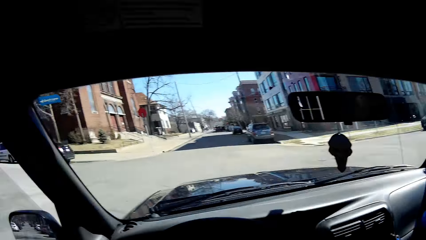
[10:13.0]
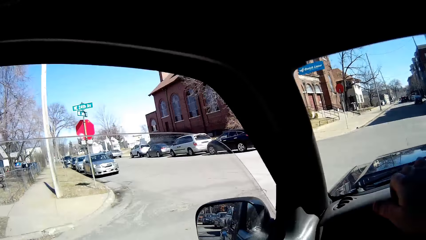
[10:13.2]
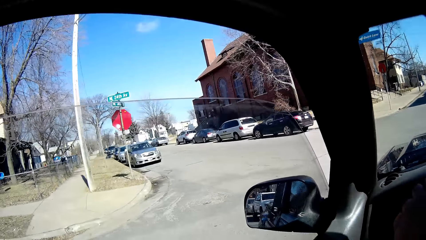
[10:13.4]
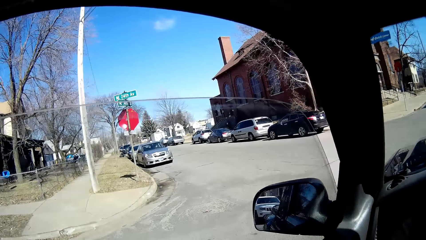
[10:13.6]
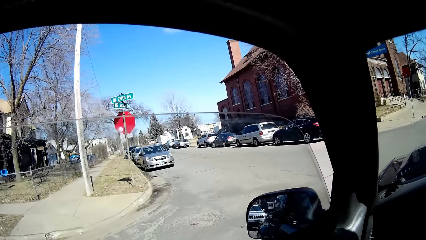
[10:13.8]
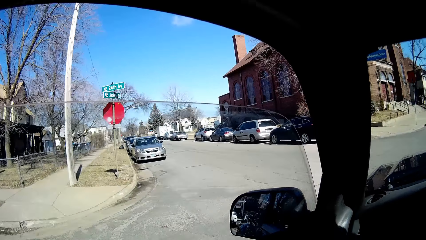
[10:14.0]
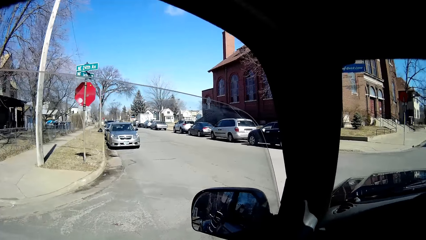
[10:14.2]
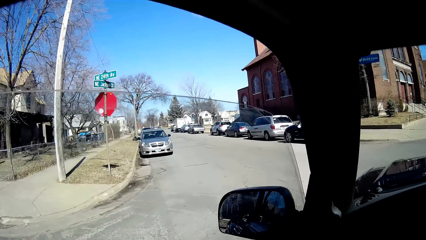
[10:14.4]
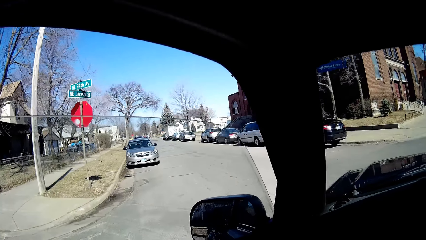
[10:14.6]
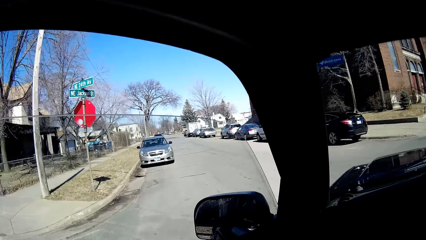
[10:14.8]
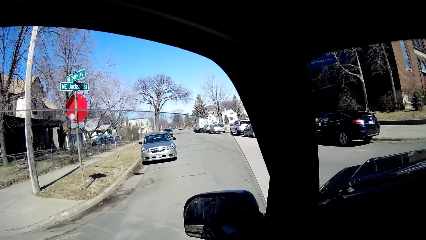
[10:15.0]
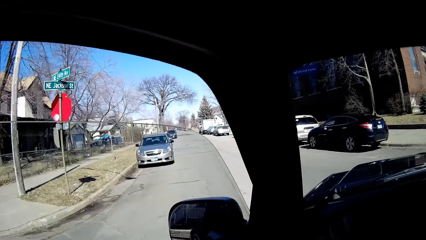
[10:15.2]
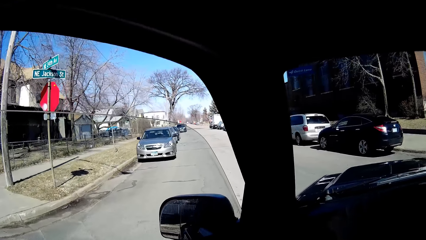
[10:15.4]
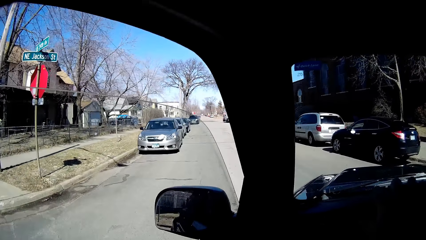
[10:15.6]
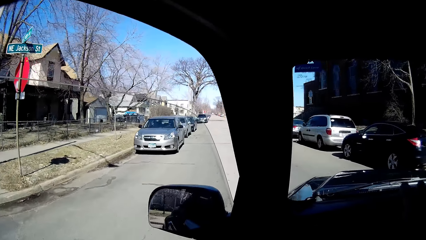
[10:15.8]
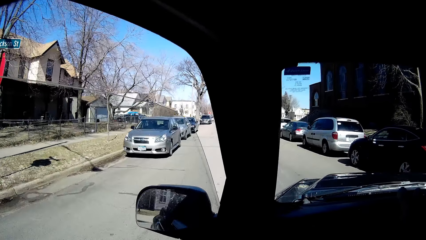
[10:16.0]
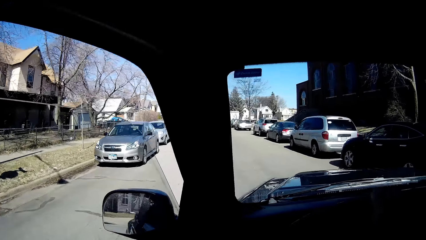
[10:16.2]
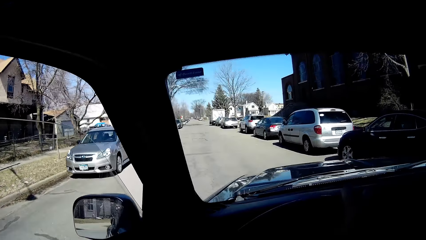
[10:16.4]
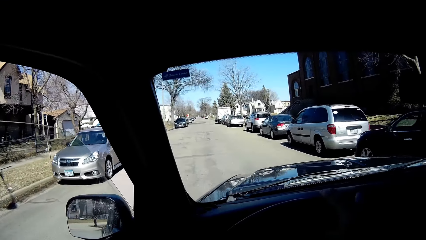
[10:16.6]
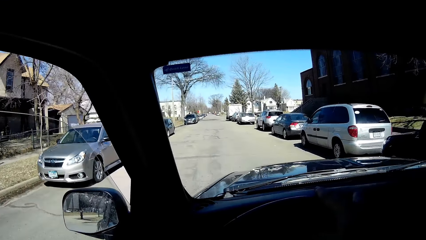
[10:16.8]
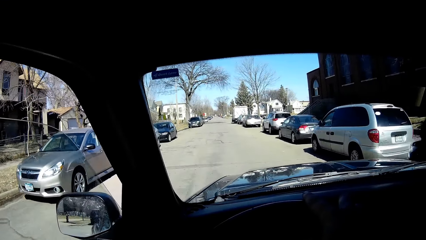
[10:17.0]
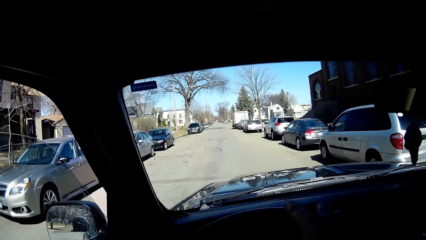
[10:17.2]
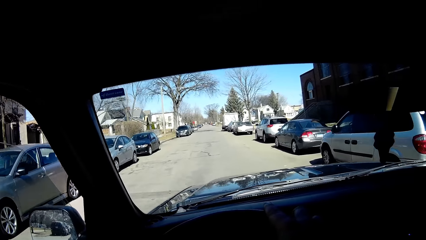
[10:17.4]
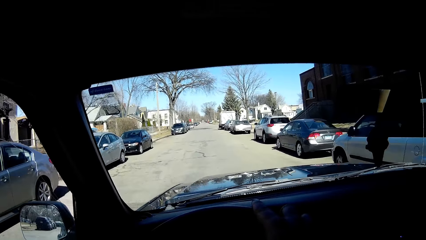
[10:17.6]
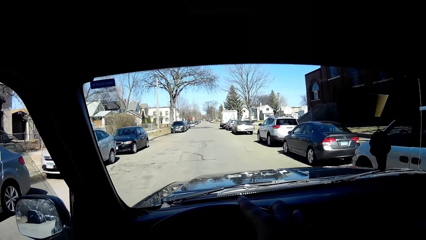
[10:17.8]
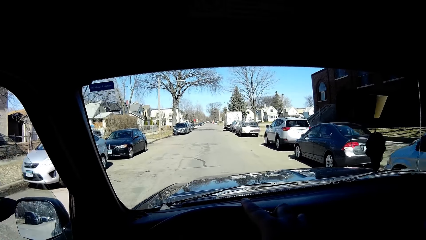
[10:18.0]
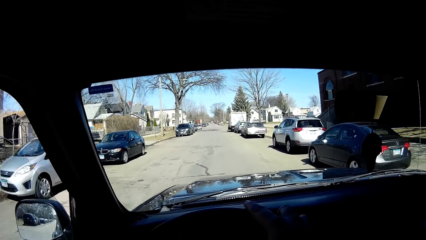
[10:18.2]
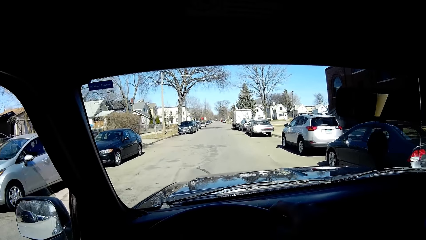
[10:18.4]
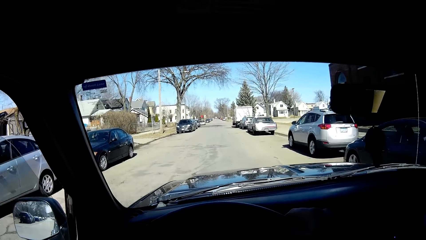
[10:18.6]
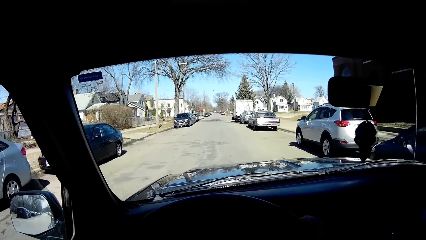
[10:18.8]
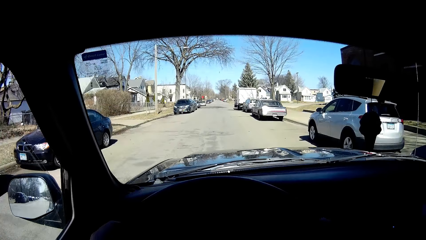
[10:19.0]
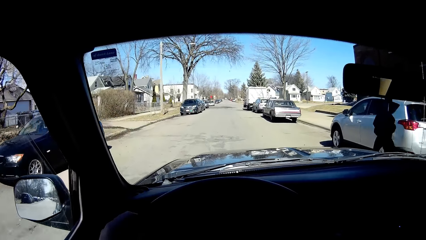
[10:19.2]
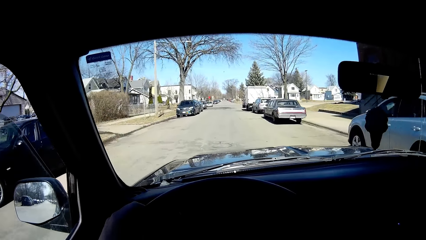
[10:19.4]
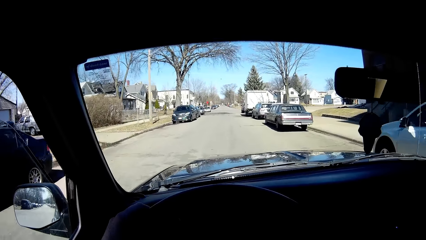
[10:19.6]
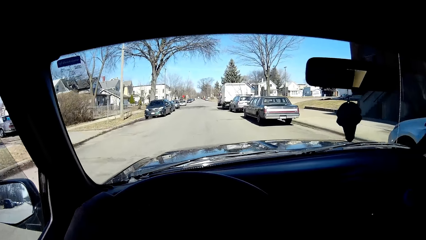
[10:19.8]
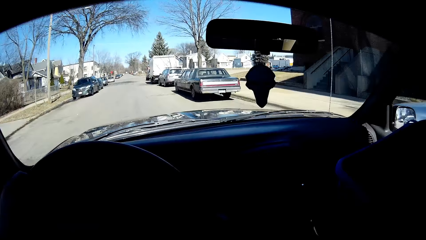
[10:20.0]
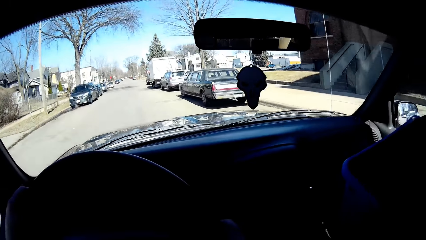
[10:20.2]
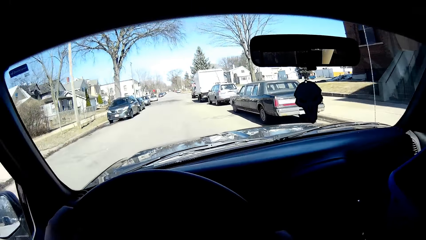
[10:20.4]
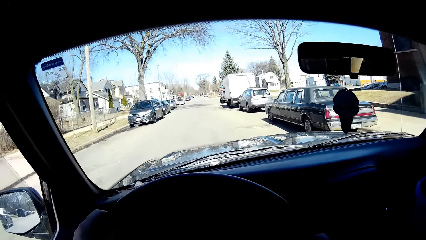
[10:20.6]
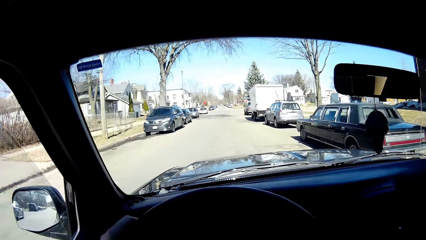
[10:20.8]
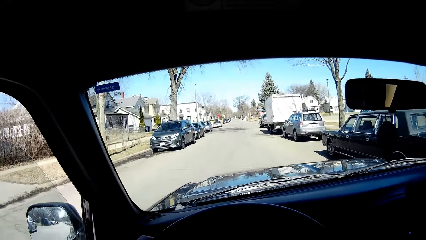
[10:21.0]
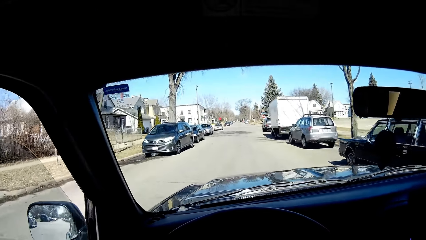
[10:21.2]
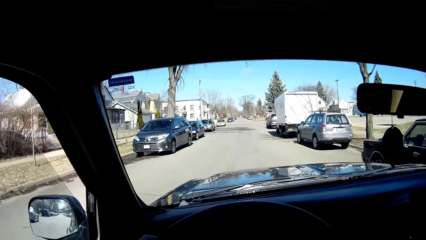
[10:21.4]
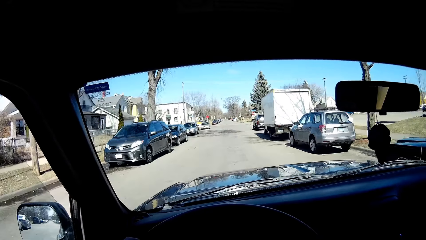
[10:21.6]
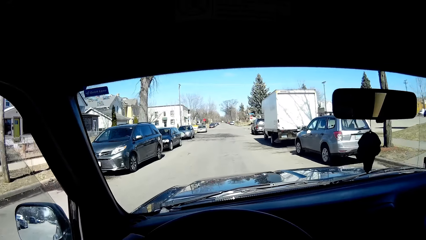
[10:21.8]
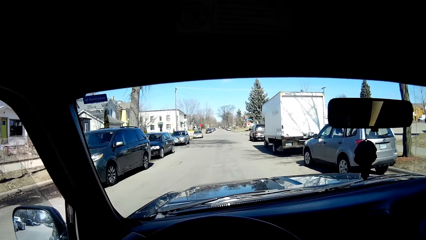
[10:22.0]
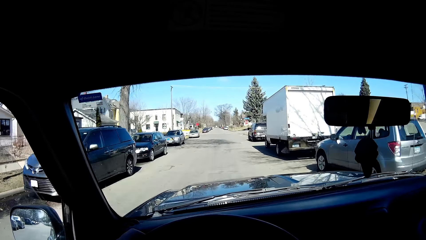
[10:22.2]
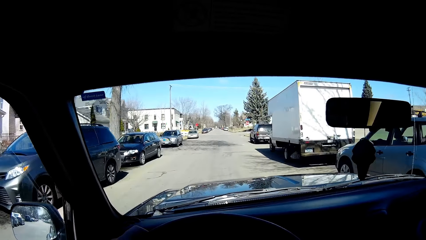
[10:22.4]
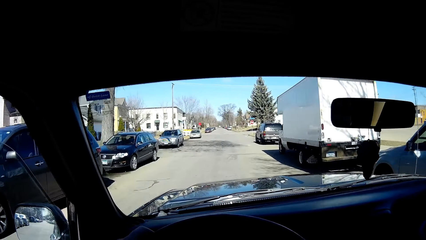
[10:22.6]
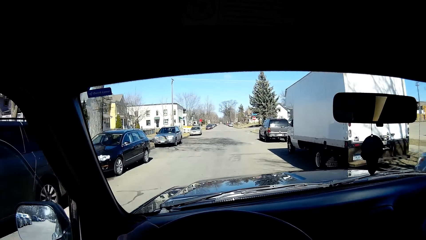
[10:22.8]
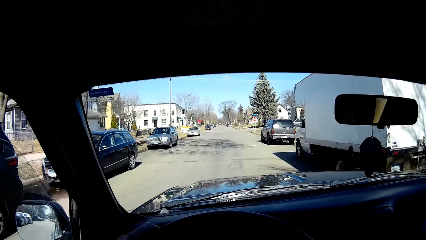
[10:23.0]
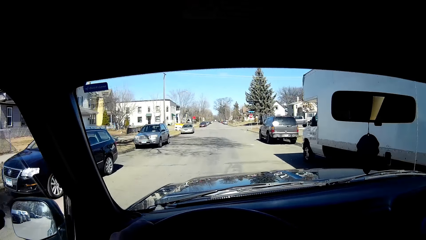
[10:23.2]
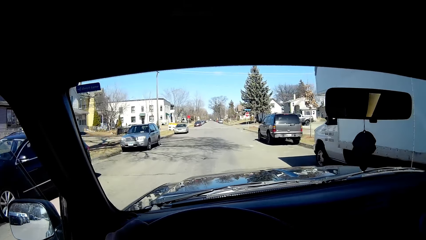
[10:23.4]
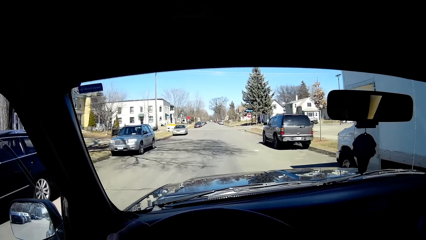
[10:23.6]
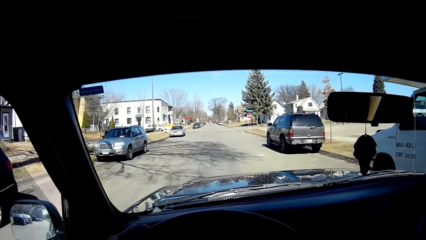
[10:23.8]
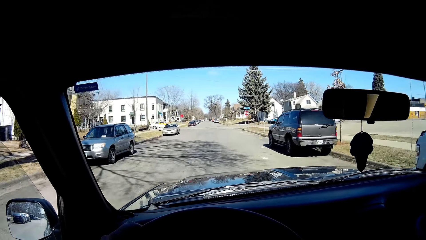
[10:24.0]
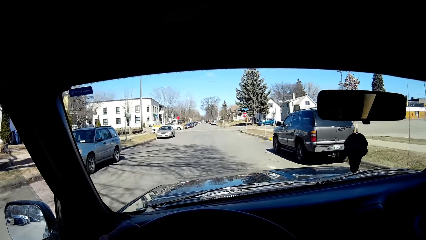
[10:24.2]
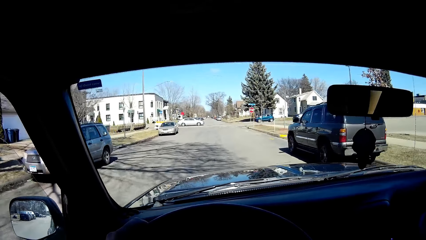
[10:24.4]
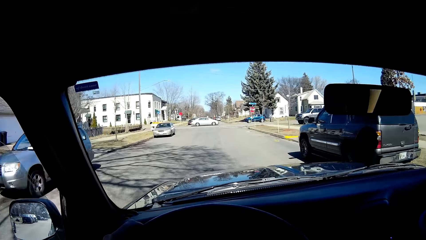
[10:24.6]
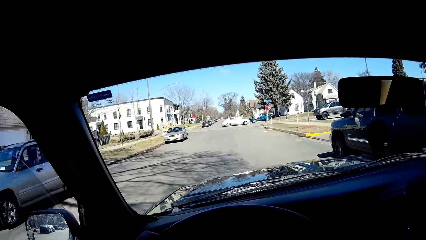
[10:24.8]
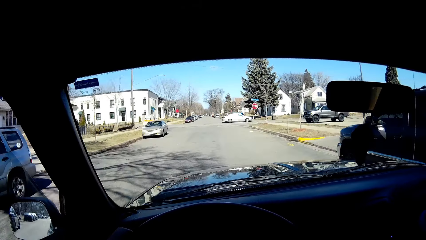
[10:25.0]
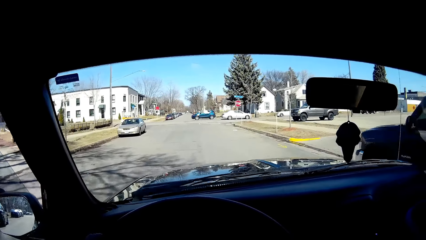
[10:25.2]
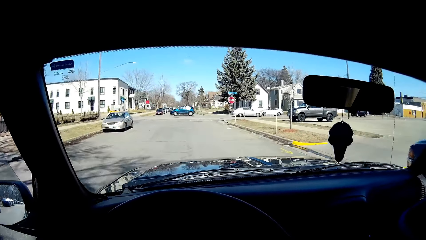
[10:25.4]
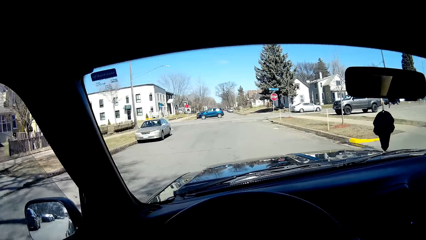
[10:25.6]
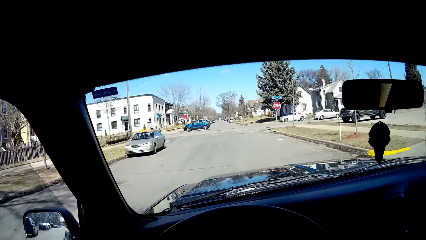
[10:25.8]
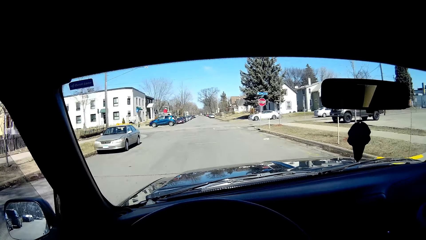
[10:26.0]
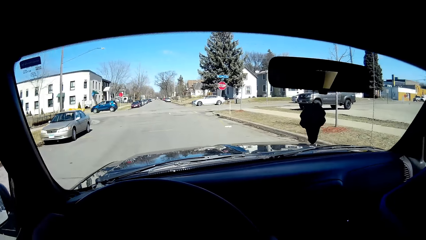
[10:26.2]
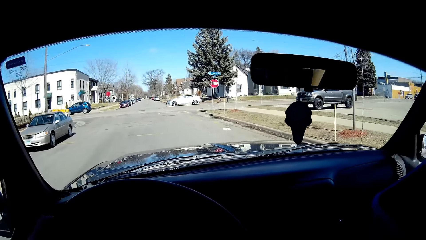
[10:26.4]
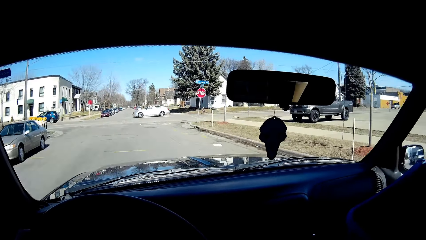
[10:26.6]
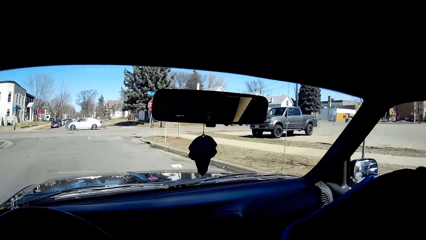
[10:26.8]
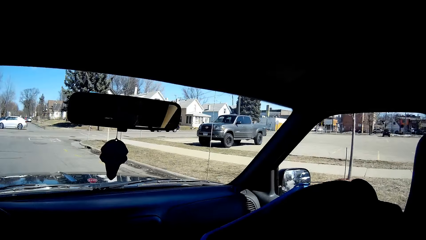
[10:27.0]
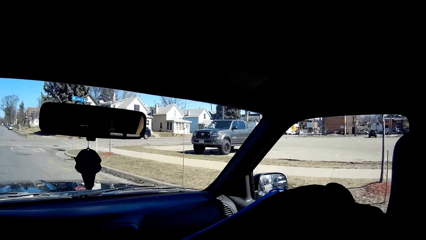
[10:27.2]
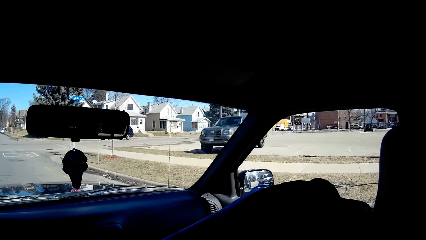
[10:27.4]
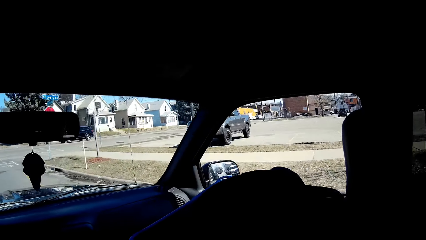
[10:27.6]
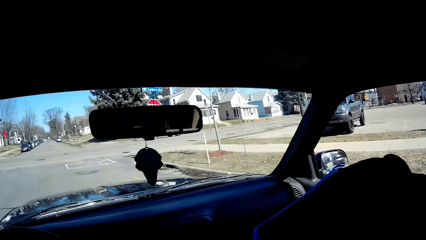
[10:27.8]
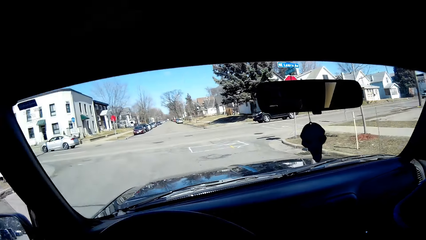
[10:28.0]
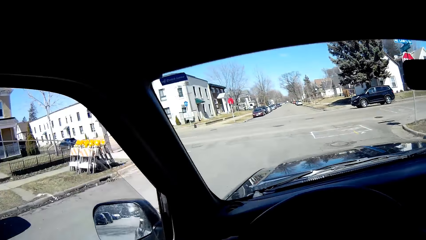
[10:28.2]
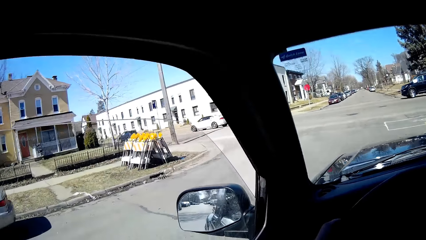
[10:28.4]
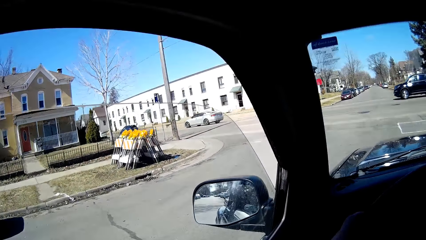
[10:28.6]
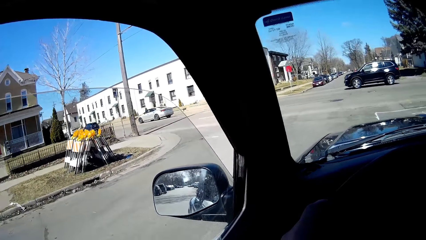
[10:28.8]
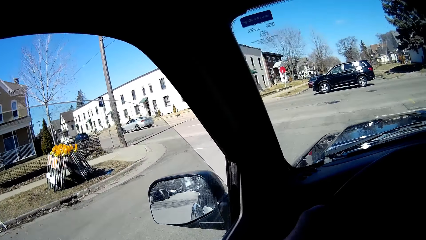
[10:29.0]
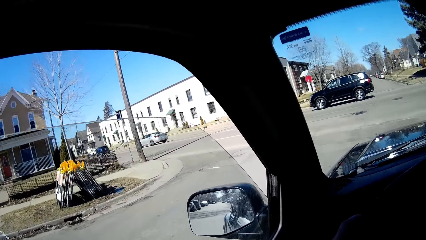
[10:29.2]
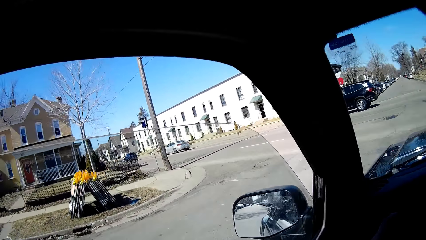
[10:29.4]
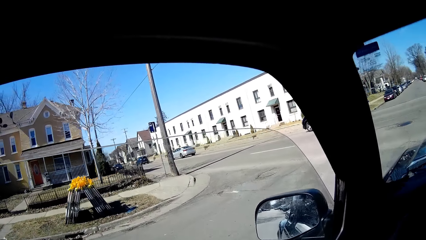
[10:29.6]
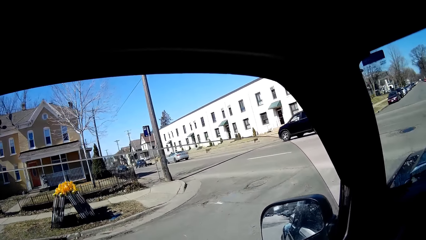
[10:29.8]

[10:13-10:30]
The camera wearer turns right. He looks right and left. He turns the vehicle left. He drives along the road. He turns his head.
